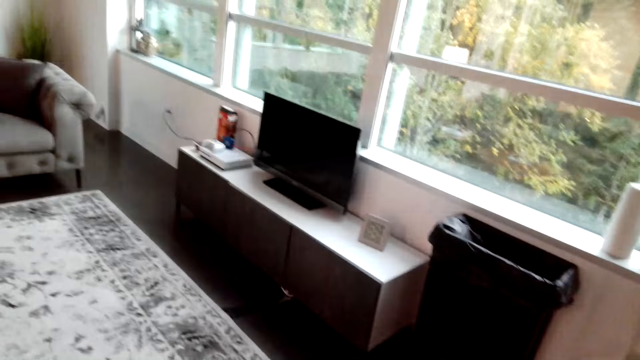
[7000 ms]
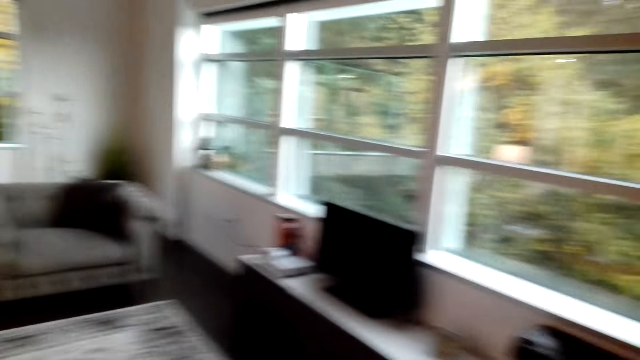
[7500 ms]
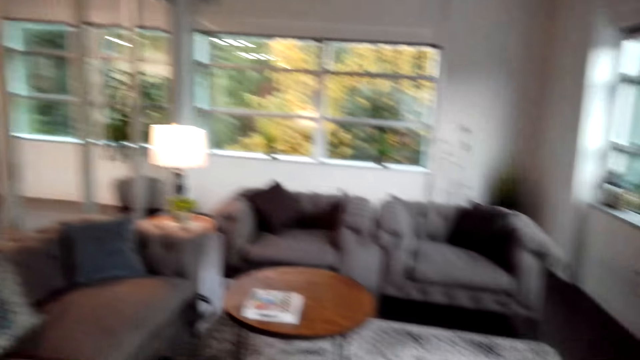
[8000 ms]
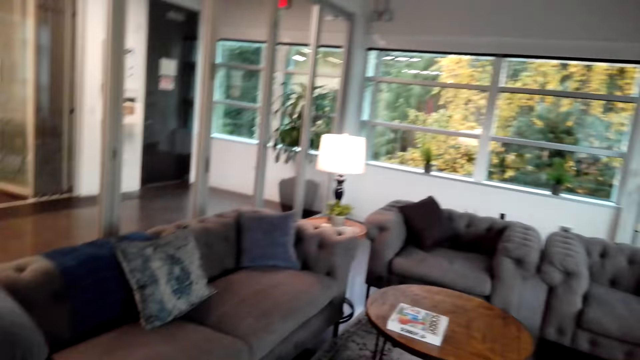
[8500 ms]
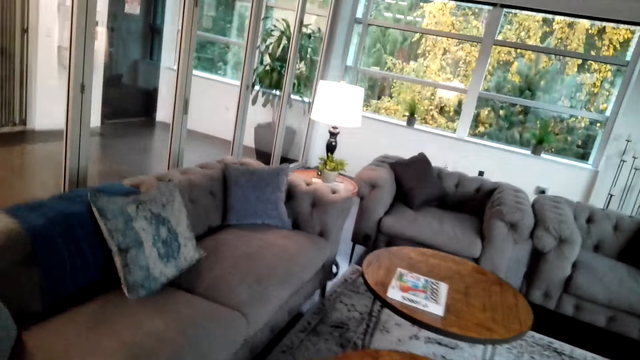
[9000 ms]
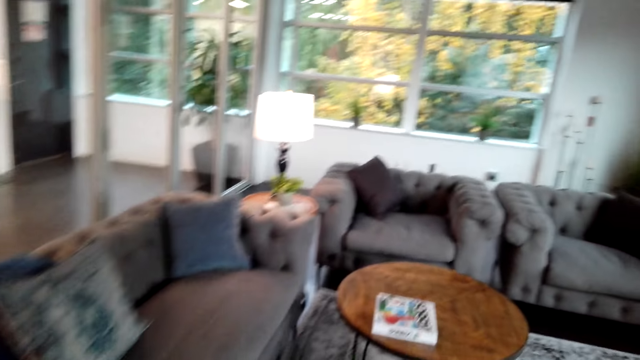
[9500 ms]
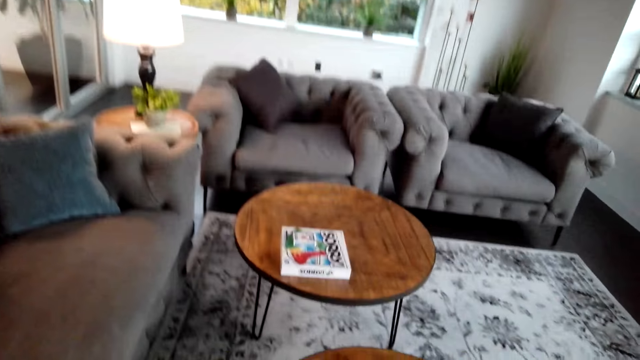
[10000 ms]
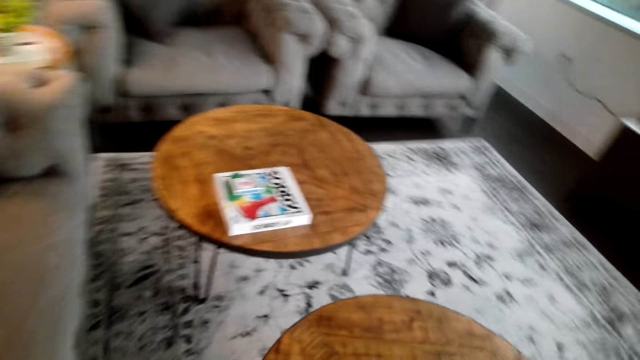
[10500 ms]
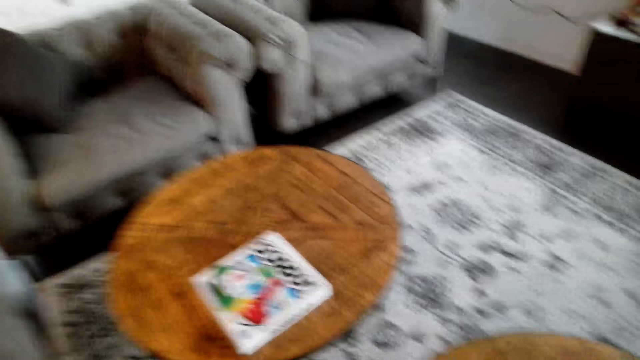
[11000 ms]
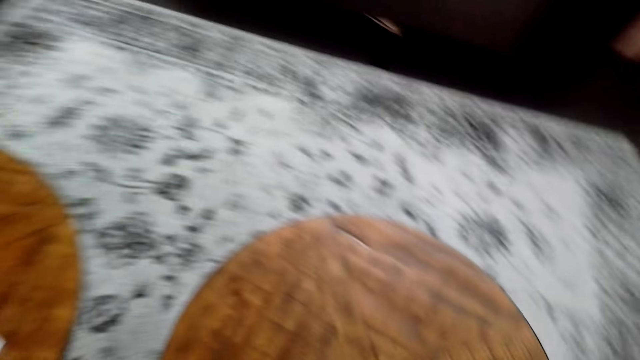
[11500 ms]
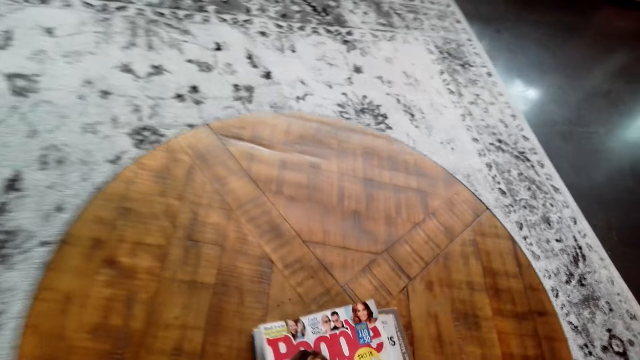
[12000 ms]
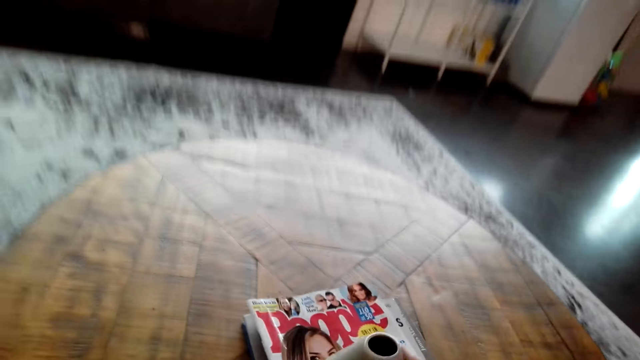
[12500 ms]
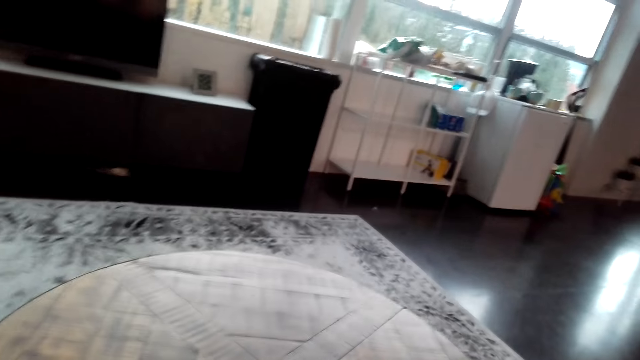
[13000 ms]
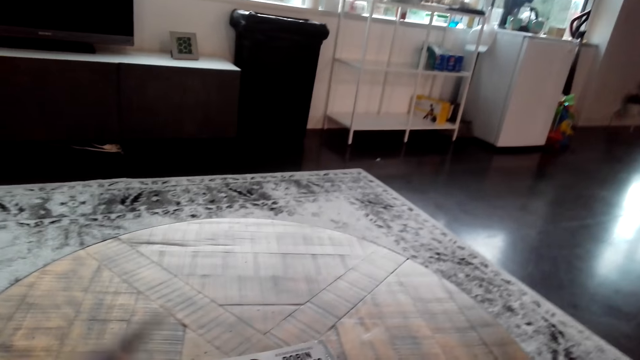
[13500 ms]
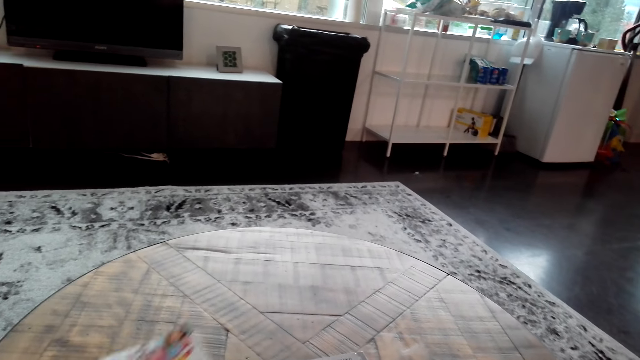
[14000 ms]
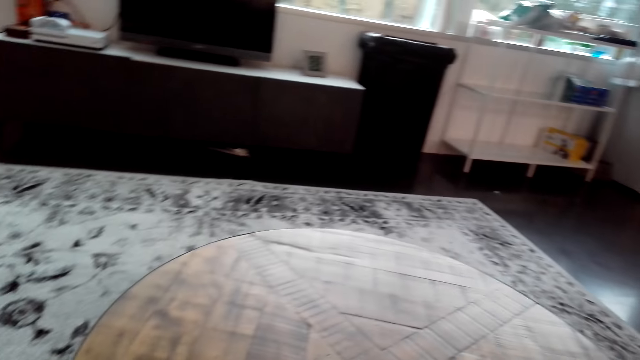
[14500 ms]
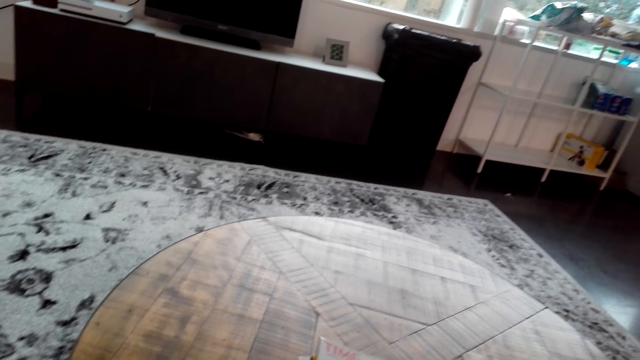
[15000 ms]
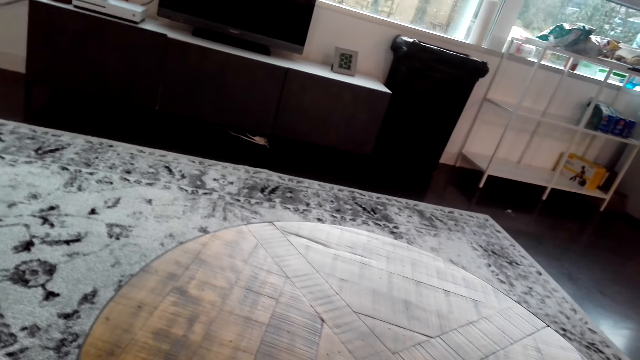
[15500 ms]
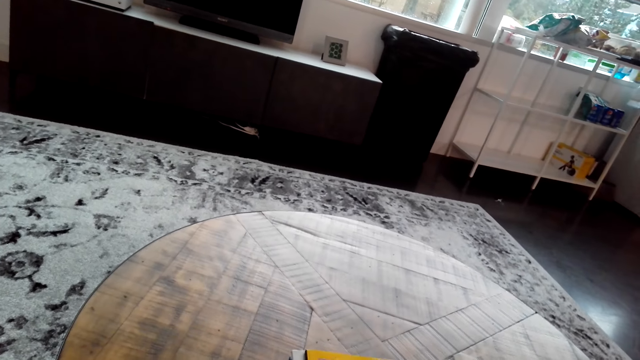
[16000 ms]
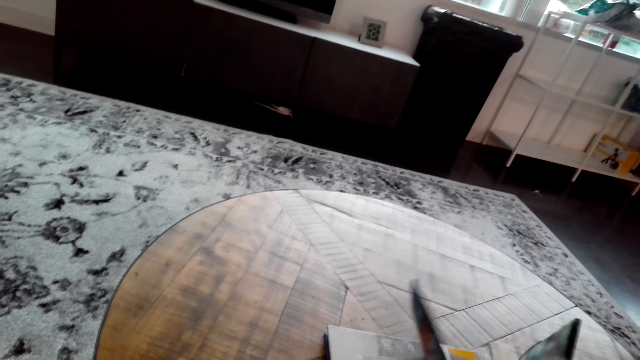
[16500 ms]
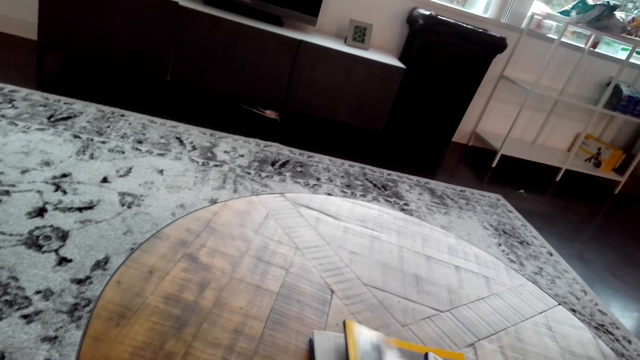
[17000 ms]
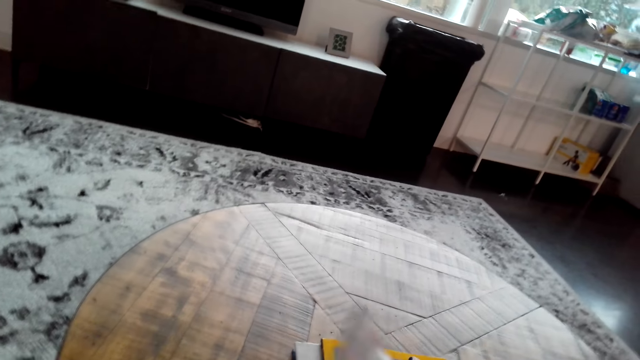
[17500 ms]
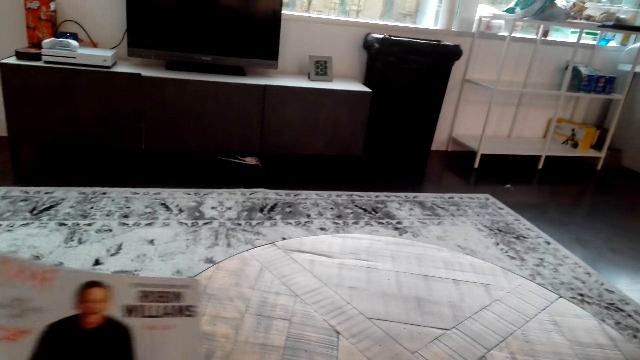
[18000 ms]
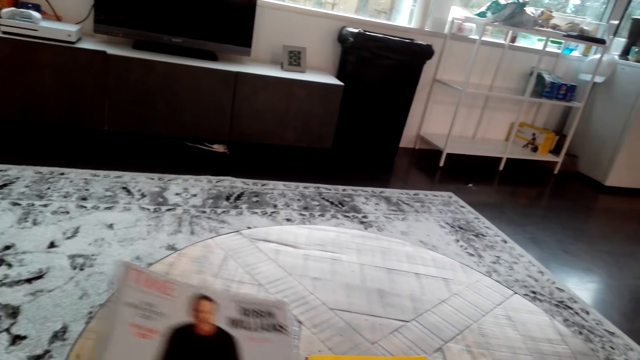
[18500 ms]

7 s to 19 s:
The camera wearer walks around the room. They sit on the sofa or chair. They open the pages of the magazine or book.

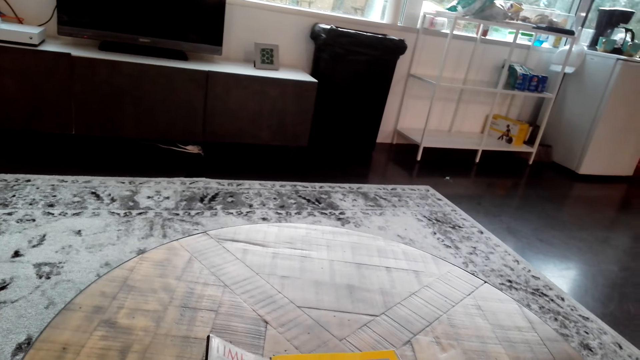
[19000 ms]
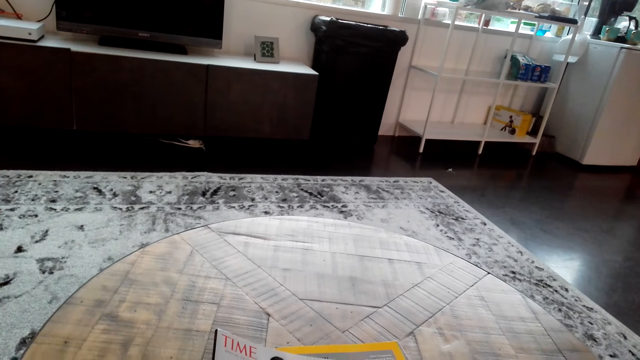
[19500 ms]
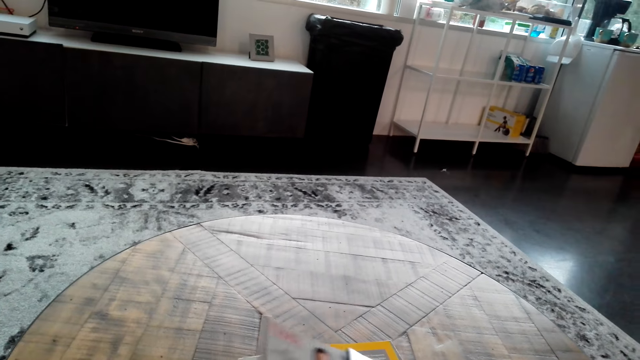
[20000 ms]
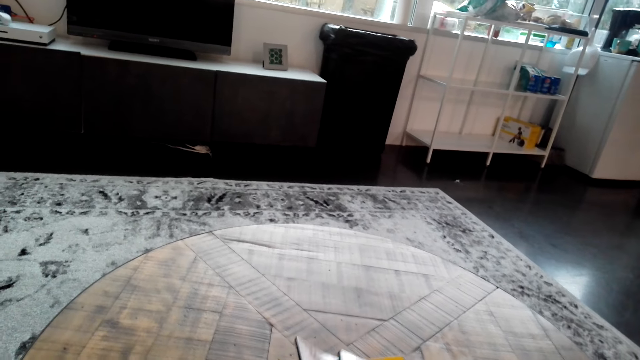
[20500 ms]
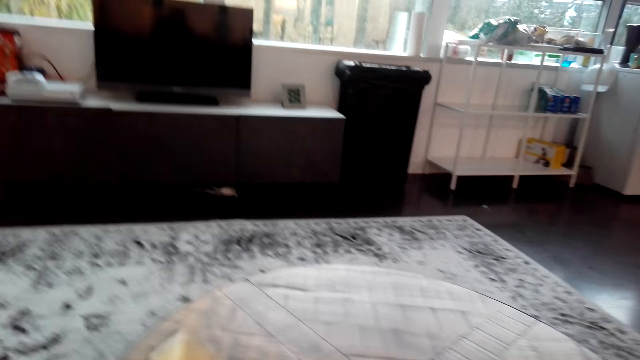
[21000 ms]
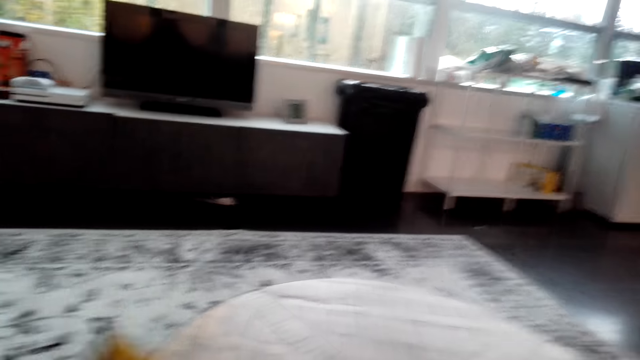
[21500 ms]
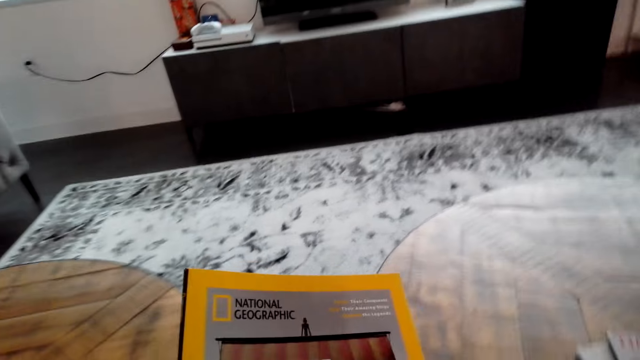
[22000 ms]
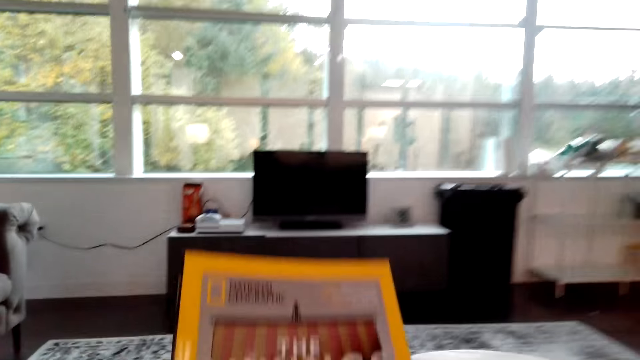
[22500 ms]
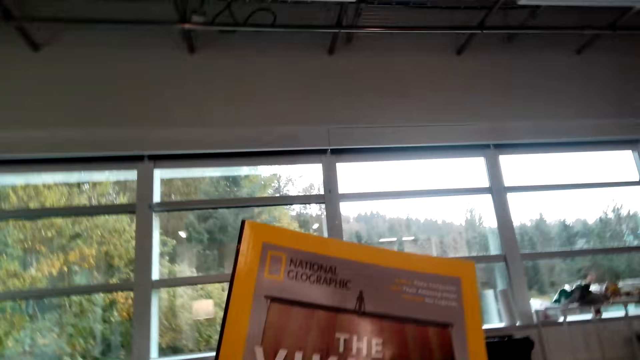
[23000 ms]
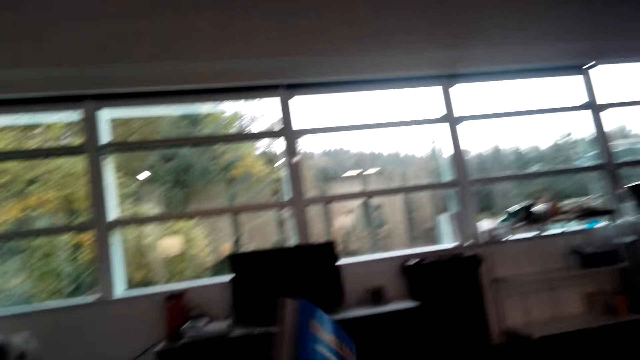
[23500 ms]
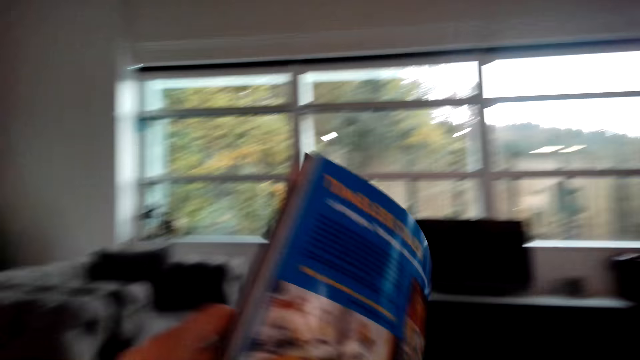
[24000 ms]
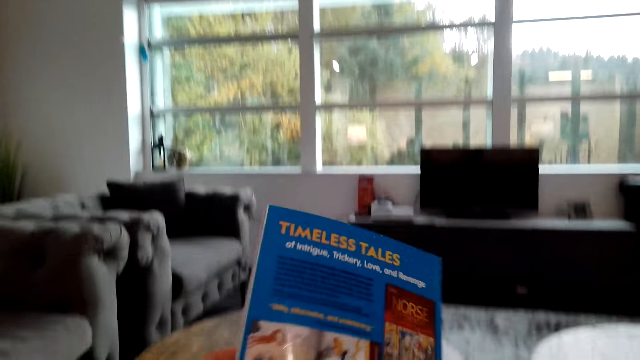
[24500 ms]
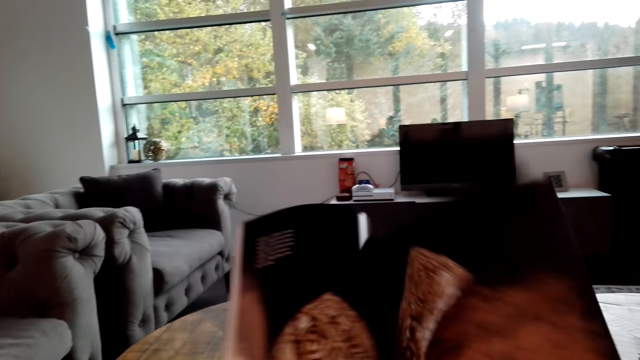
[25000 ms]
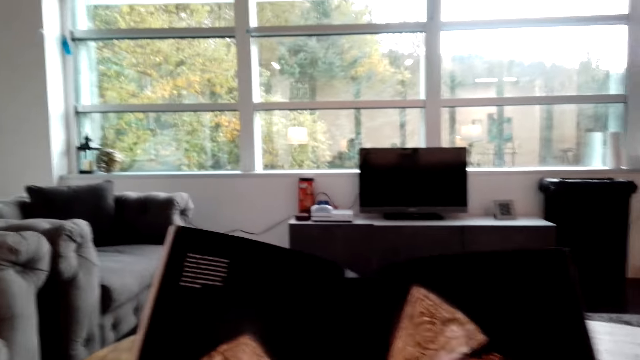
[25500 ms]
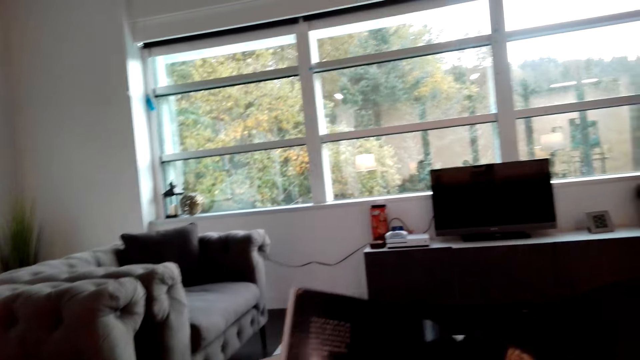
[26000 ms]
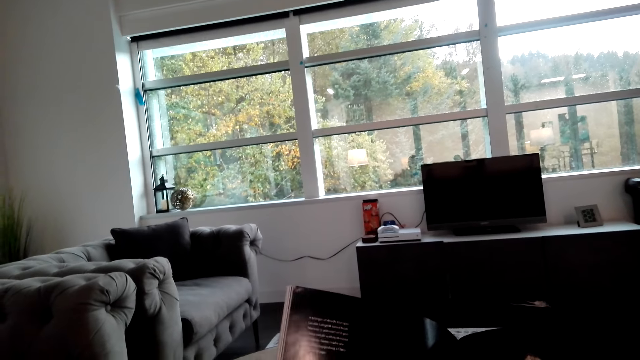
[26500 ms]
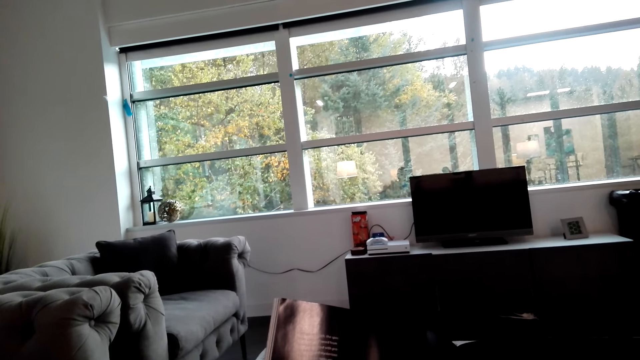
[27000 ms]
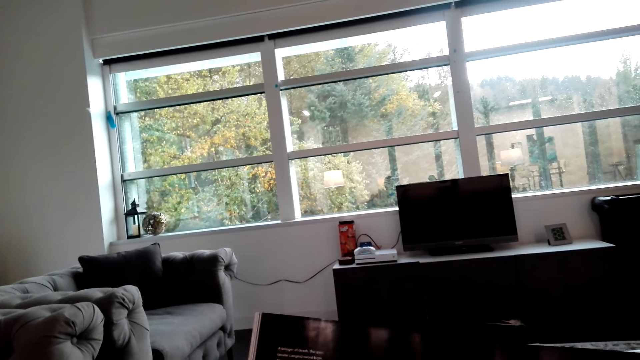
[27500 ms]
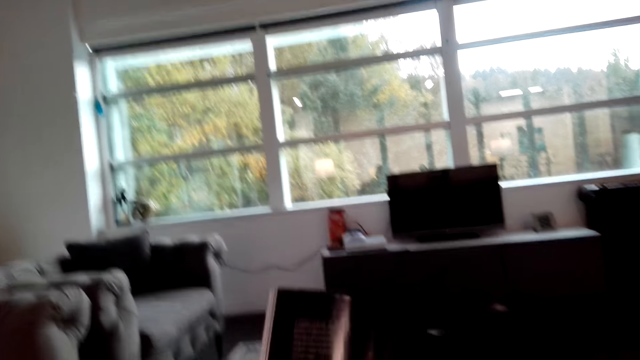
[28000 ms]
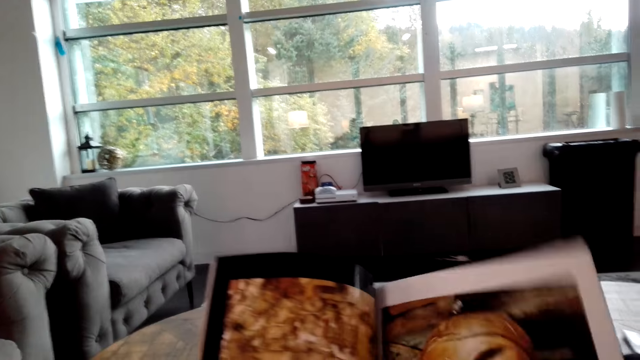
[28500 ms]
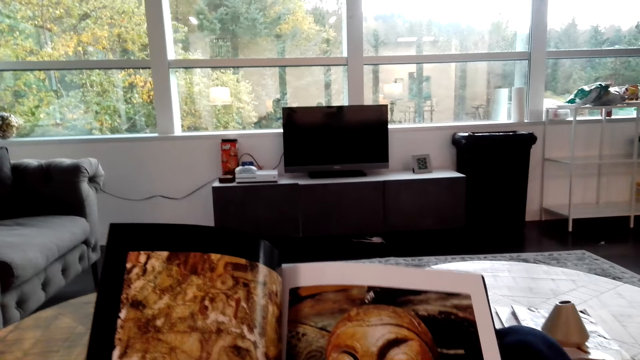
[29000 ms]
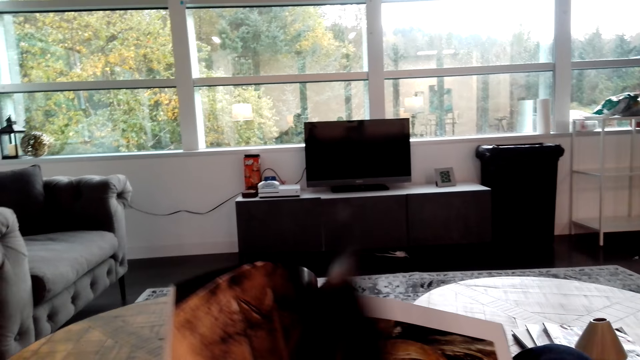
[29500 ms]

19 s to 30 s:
The camera wearer flips the book pages. They pick up the magazine and look at the magazine.
